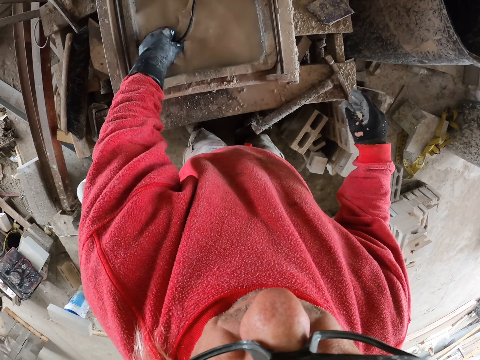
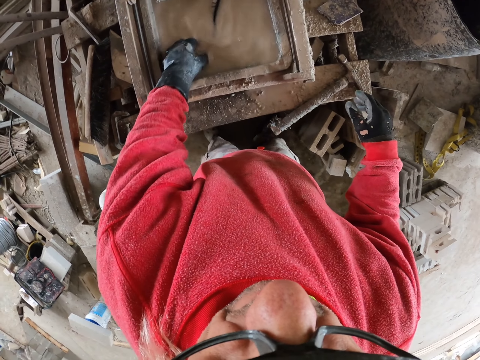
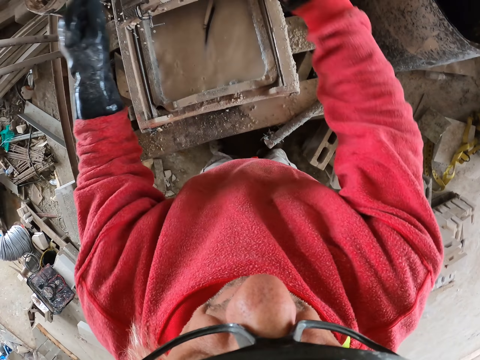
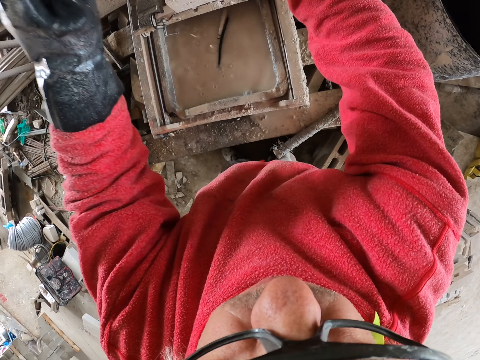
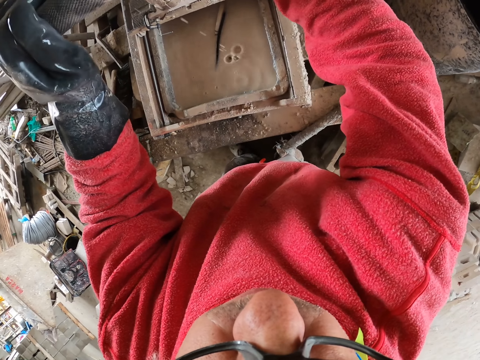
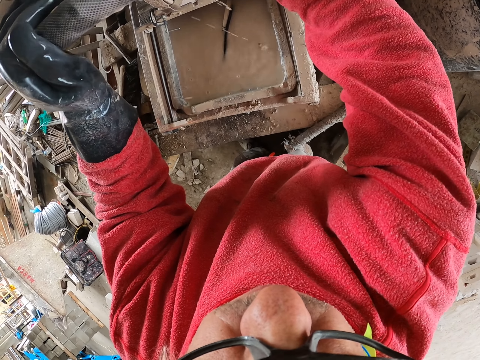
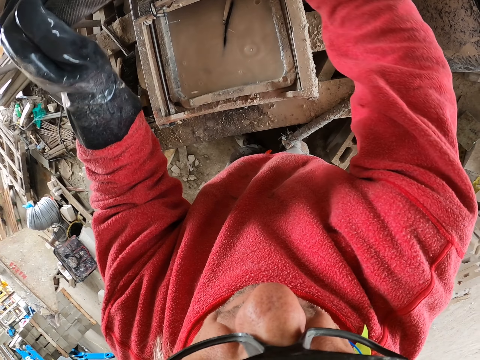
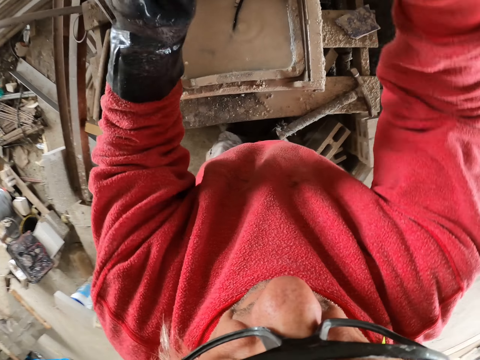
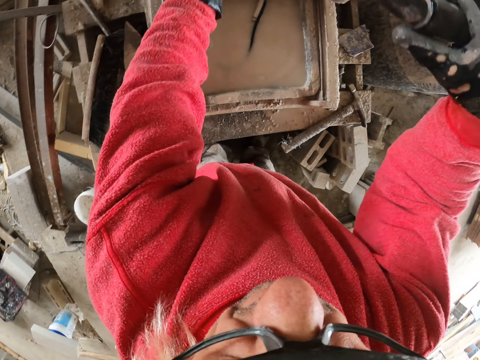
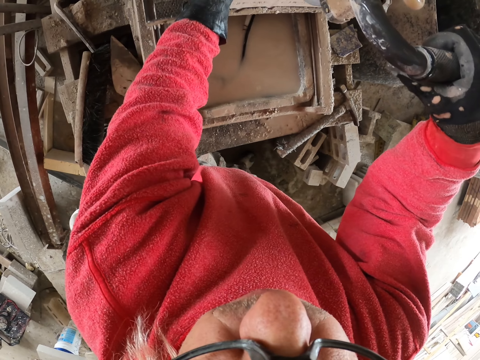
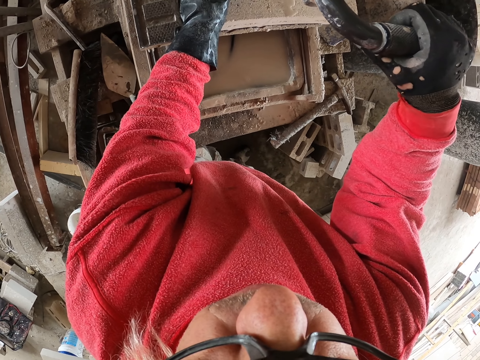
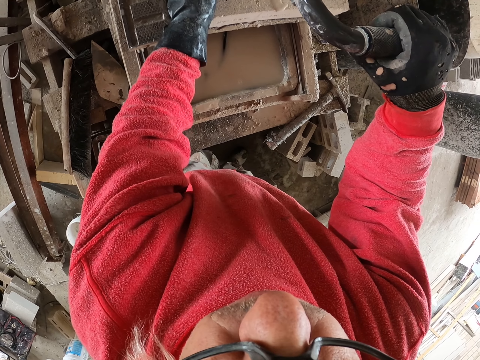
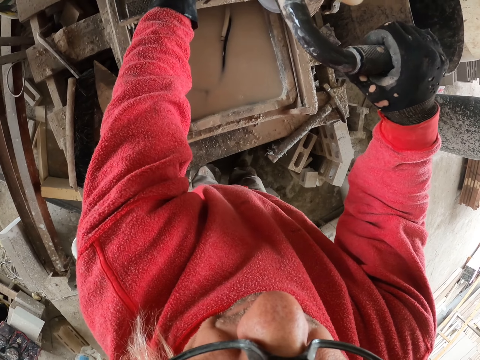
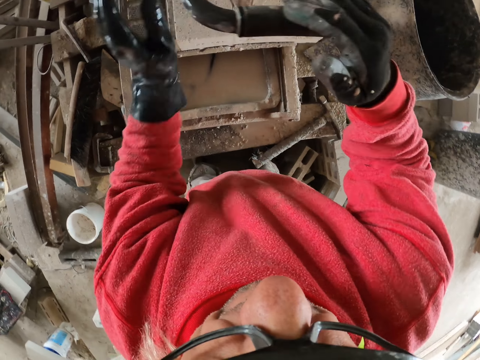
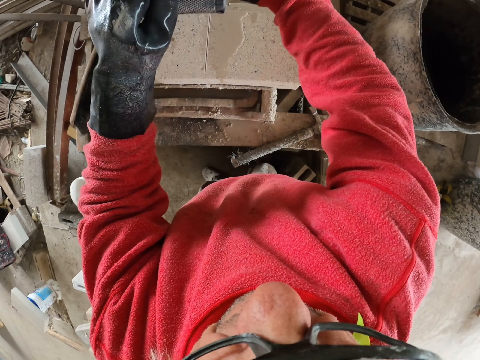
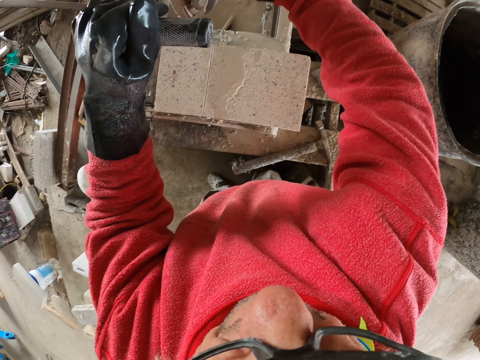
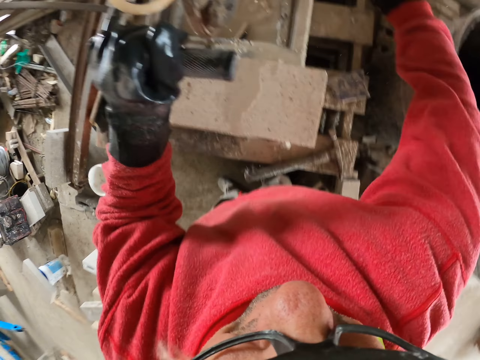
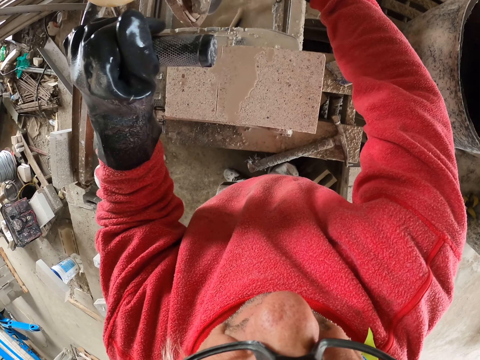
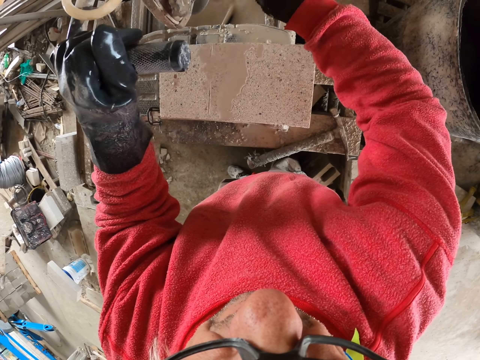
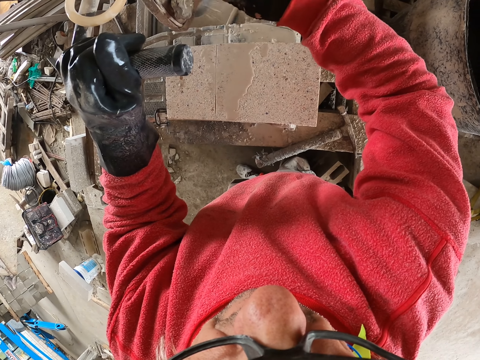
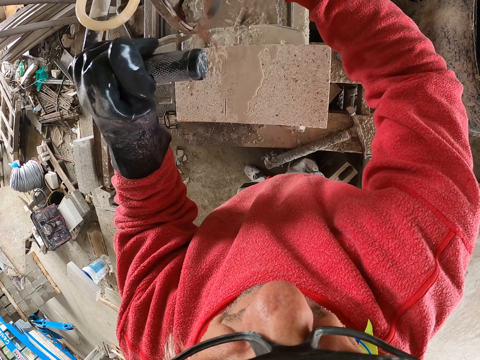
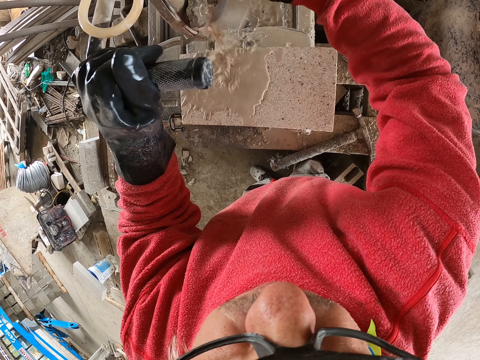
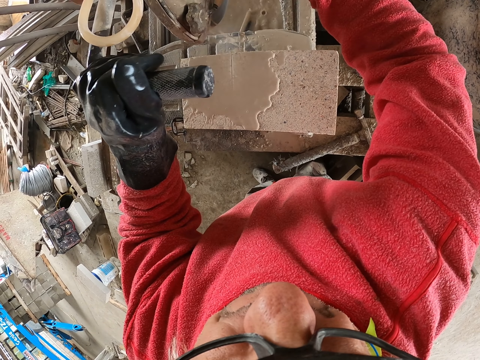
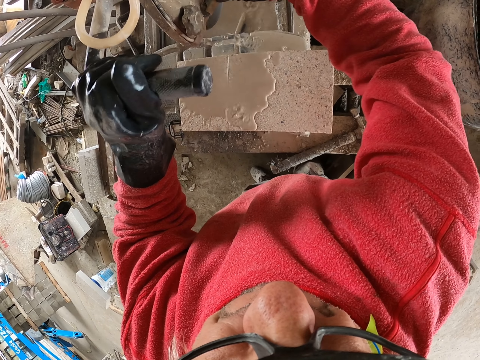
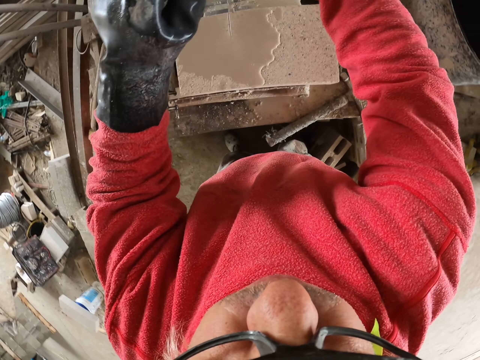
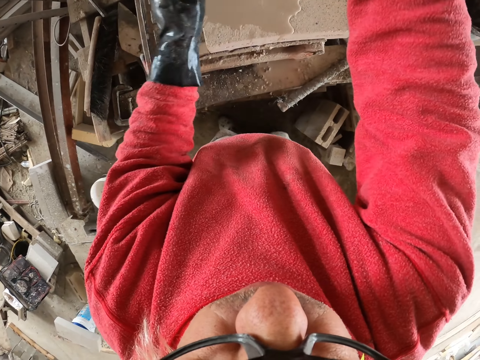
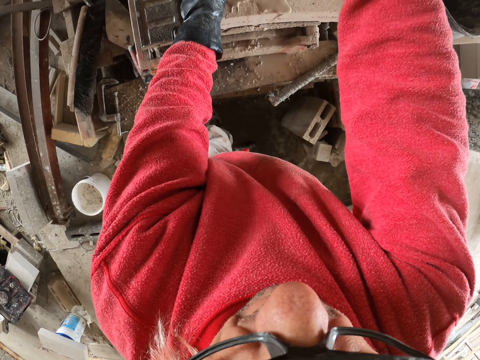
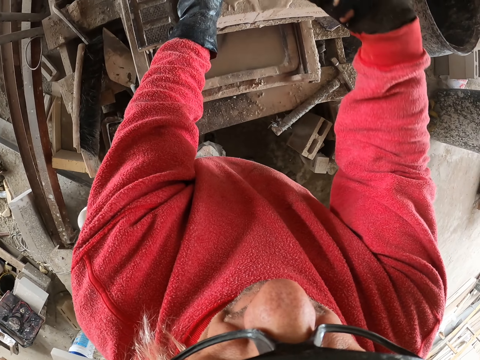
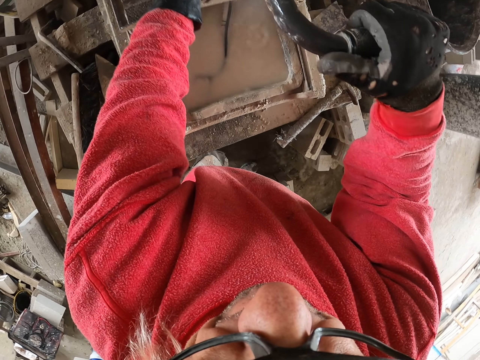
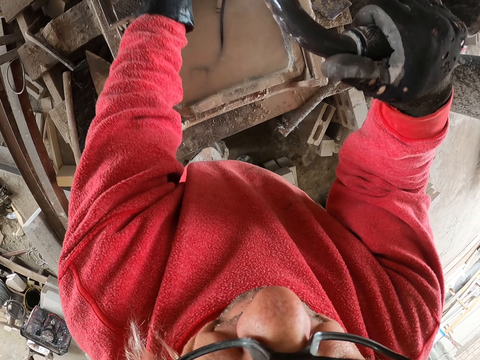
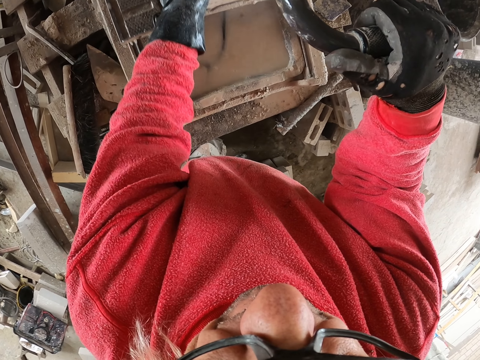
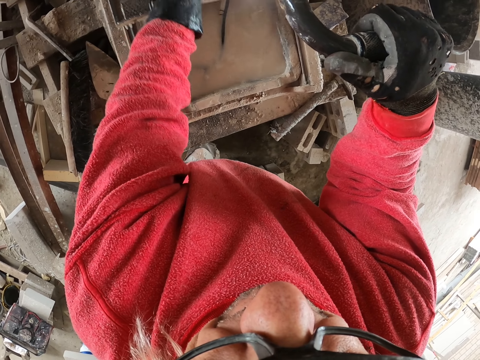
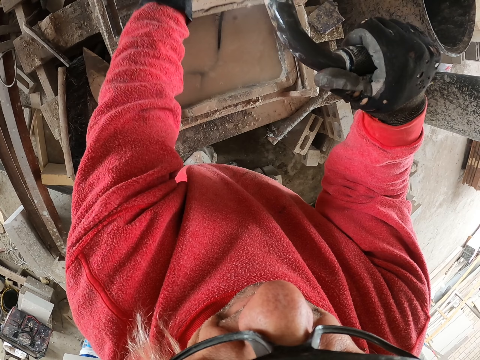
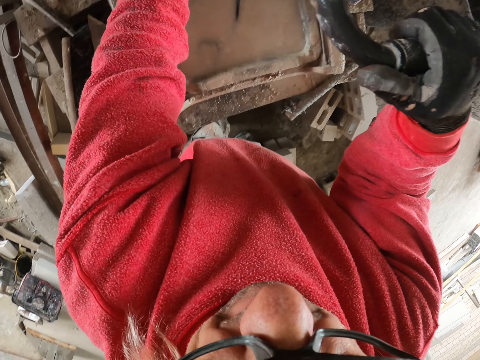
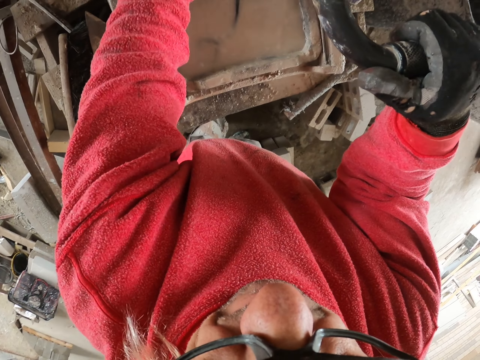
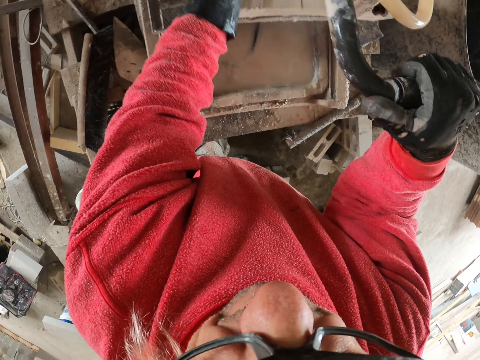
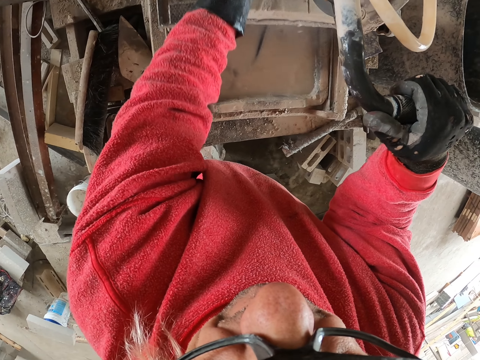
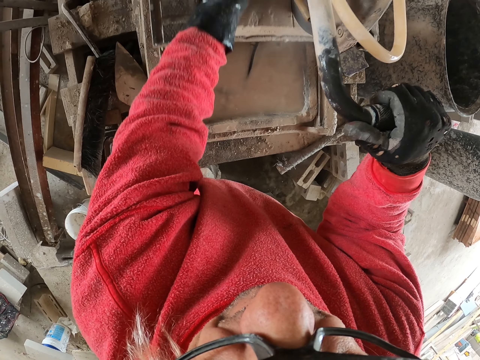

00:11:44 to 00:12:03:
The camera wearer holds the brick cutter. They cut something. They pour water from the brick cutter. They cut something.

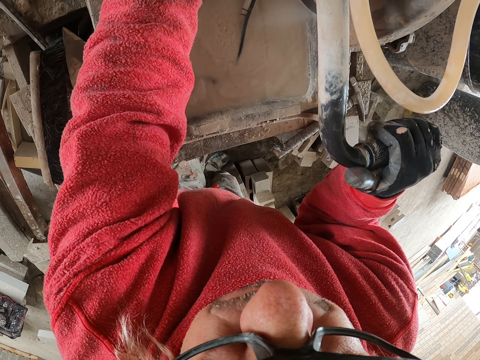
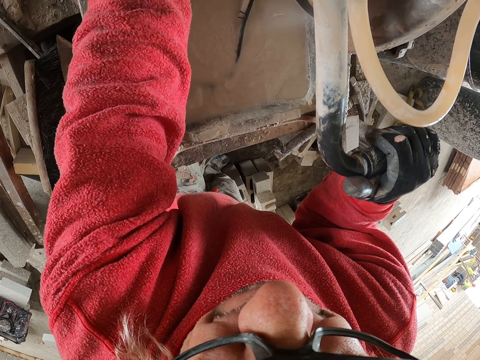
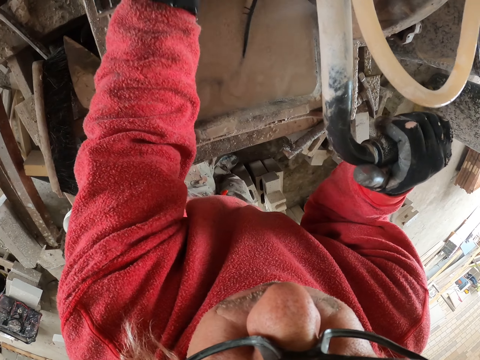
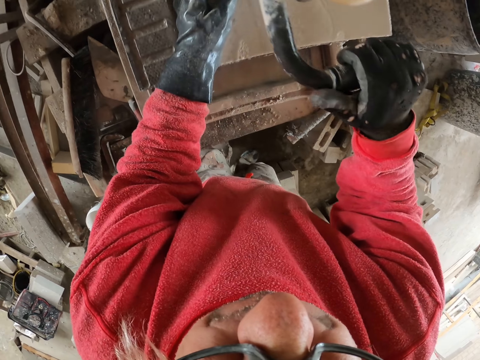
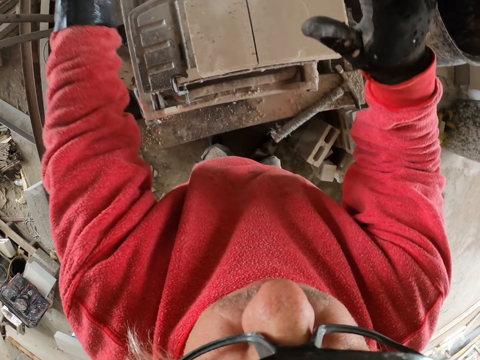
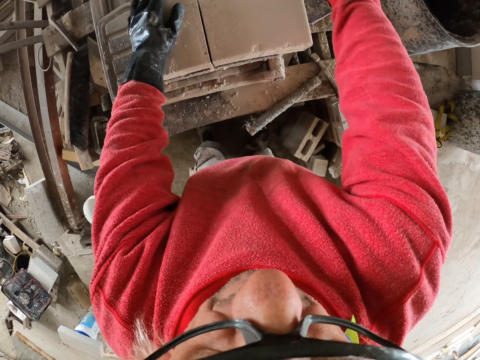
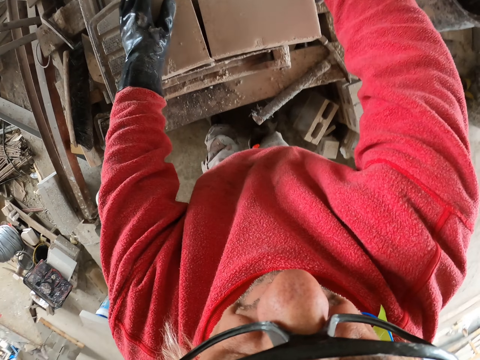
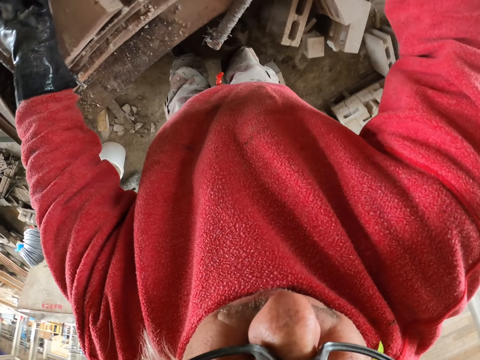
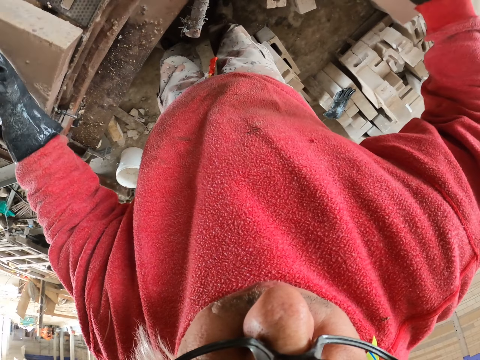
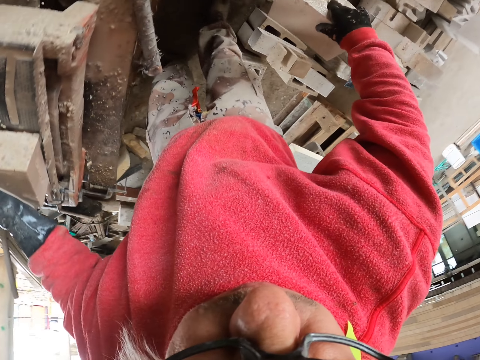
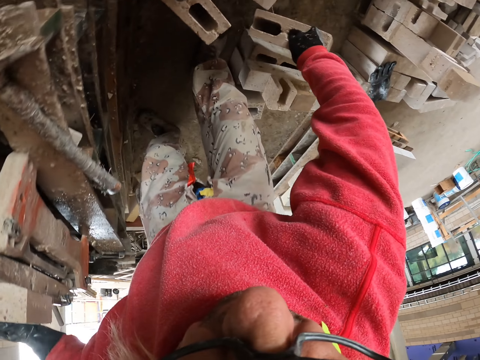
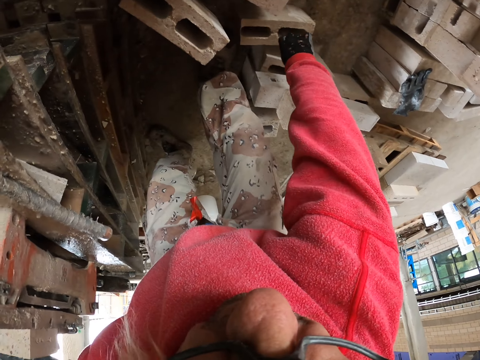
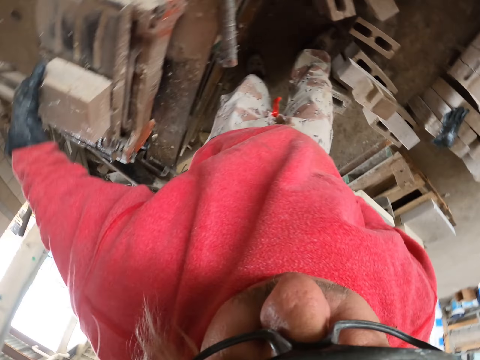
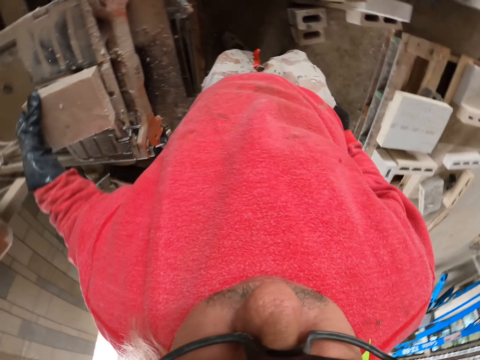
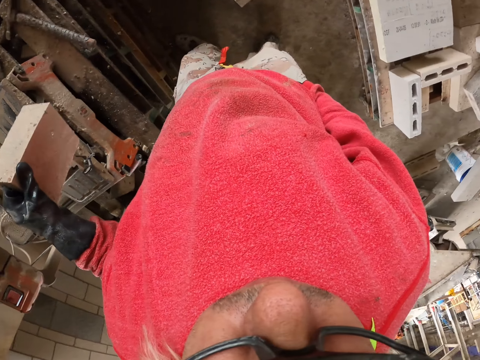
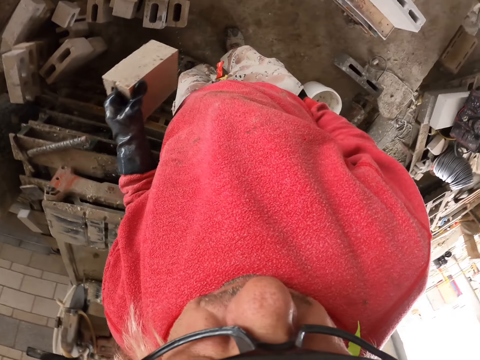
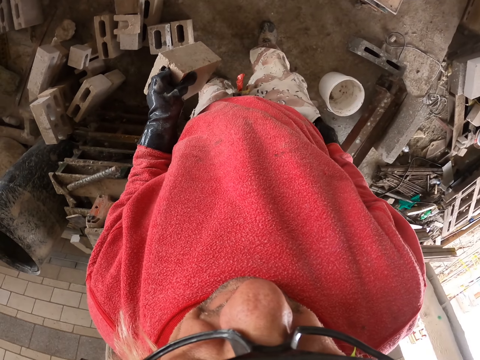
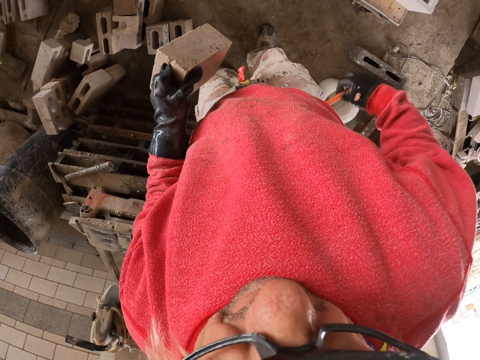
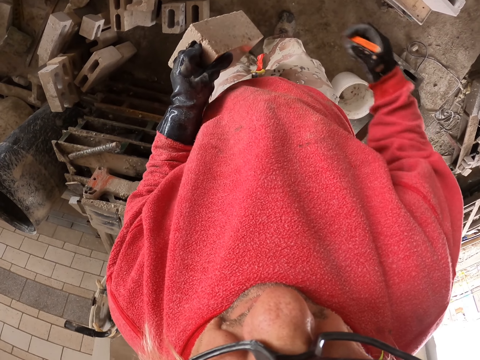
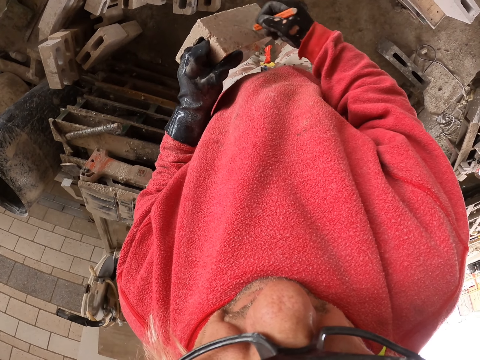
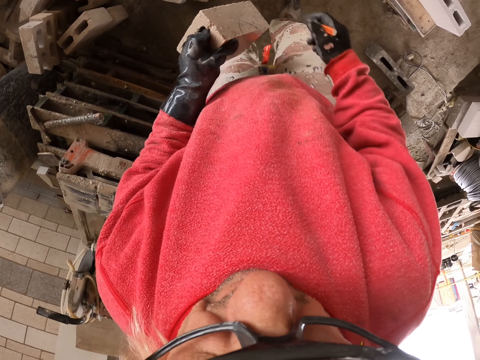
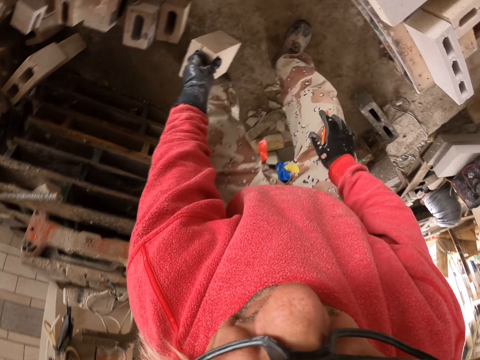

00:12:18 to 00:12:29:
The camera wearer leaves the cutter. They pick up the concrete brick from the table. They put the concrete brick down on the floor. They remove the pencil from the pocket. They hold the concrete brick. They make a mark on the concrete brick.
